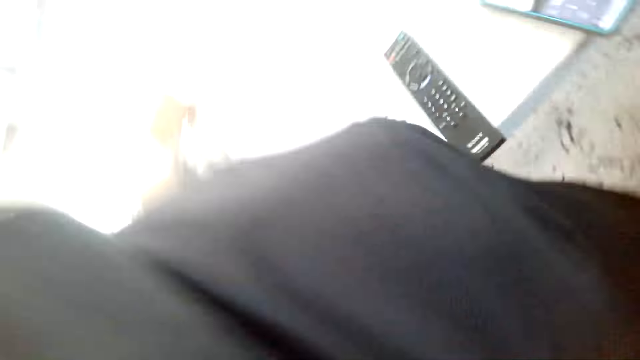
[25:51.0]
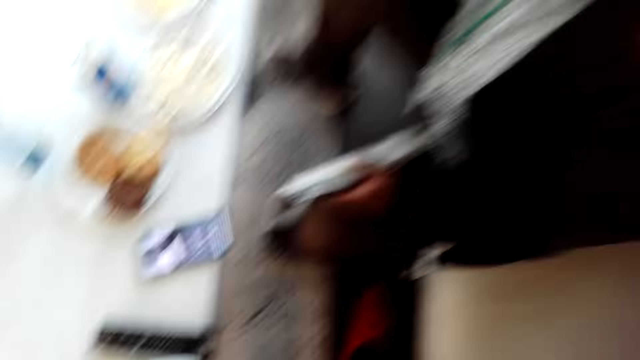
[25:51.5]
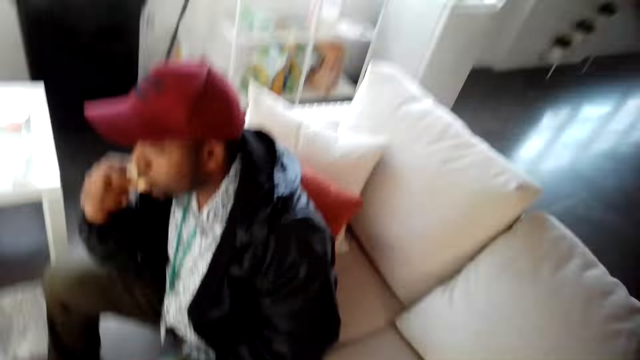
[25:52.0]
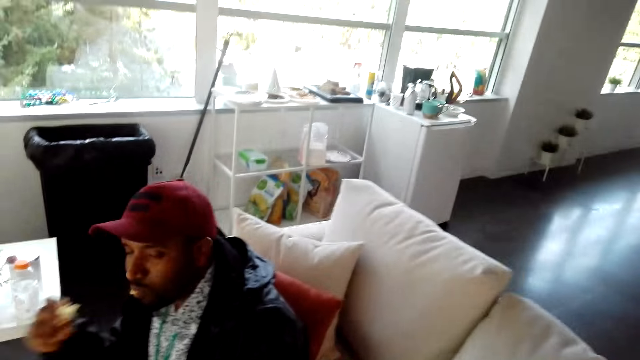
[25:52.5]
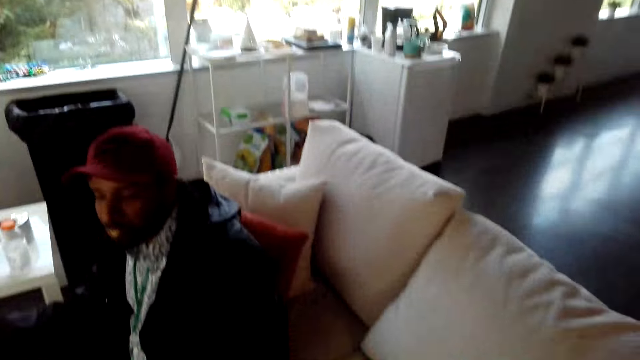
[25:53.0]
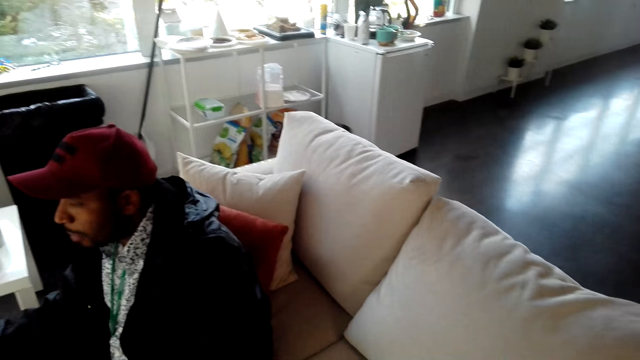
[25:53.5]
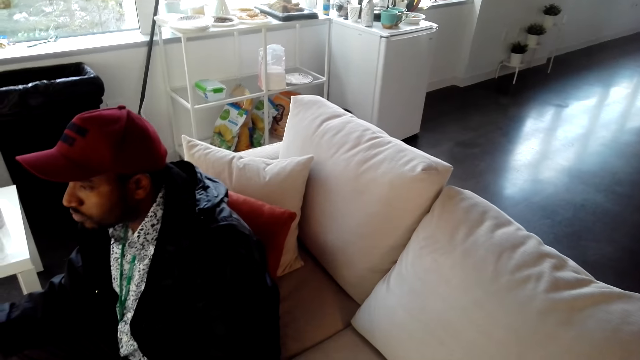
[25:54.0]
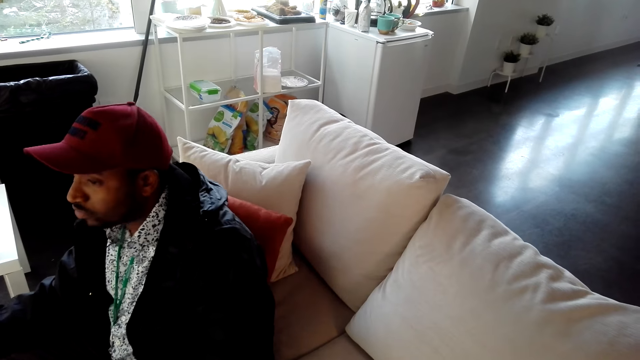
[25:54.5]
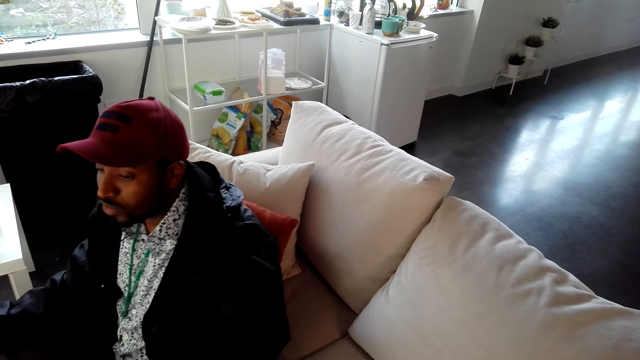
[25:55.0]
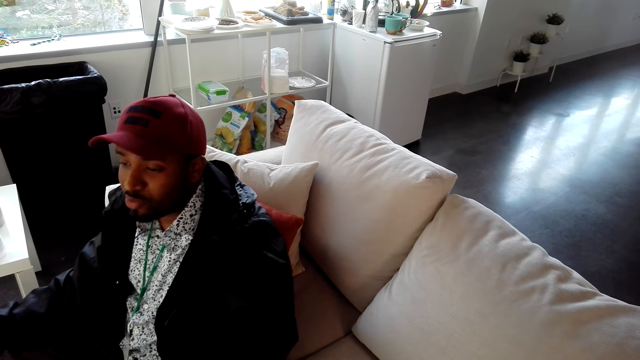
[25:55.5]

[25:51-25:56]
The camera wearer looks around. A man picks up a camera from the camera wearer.
